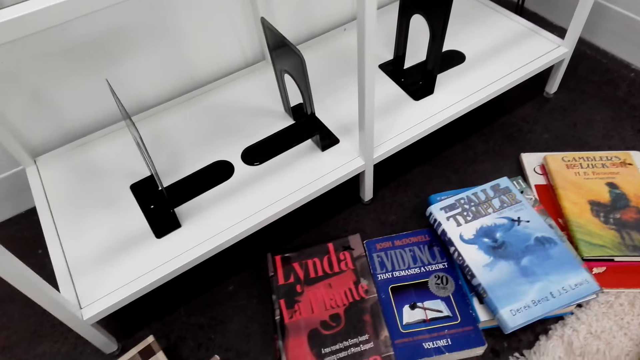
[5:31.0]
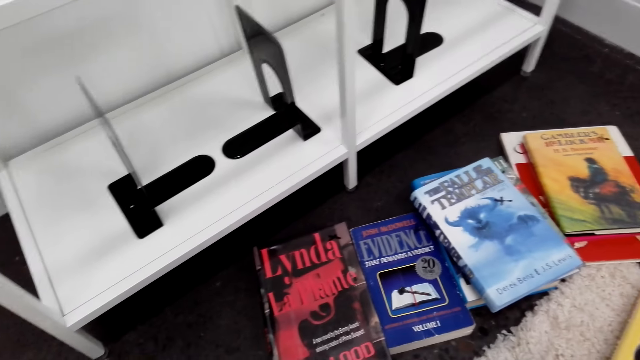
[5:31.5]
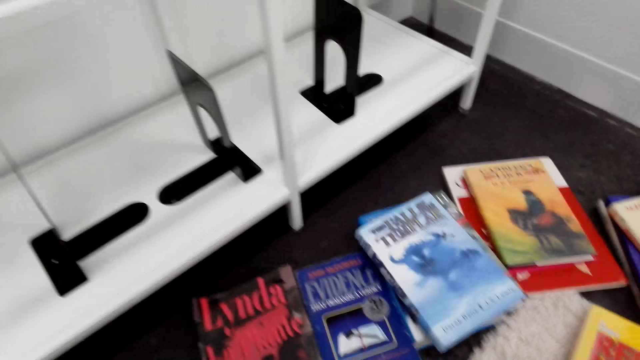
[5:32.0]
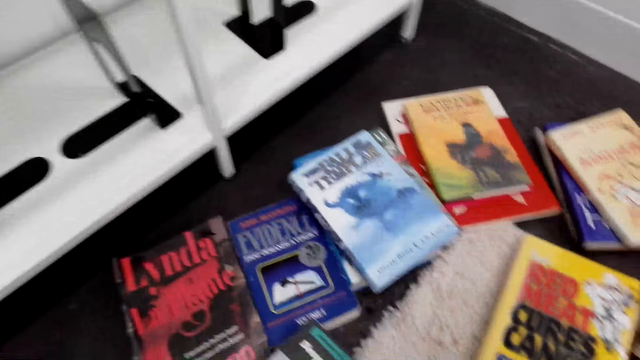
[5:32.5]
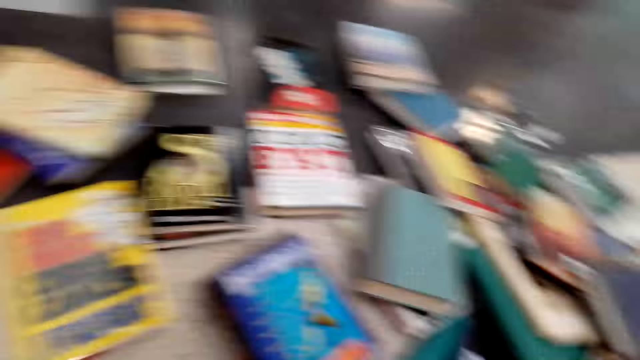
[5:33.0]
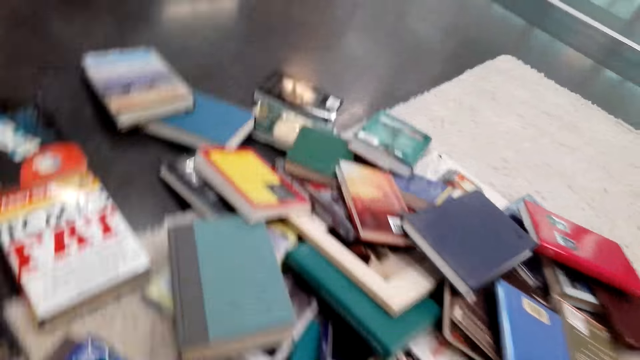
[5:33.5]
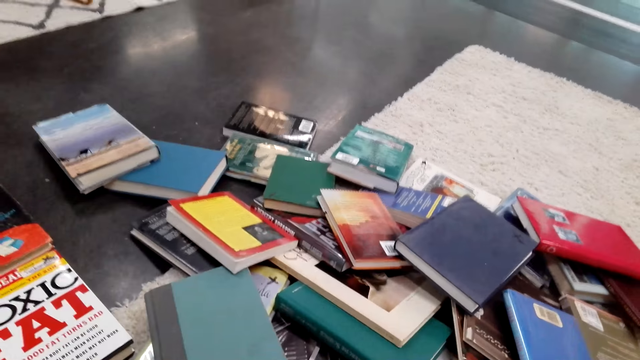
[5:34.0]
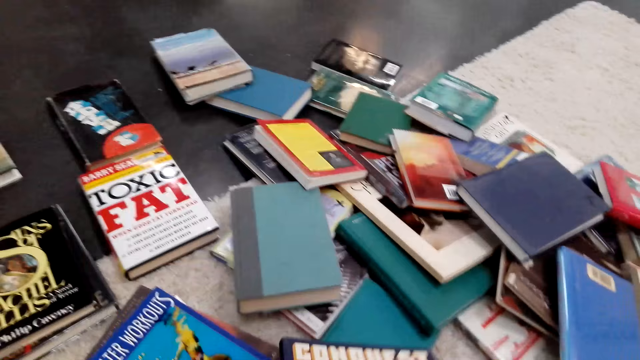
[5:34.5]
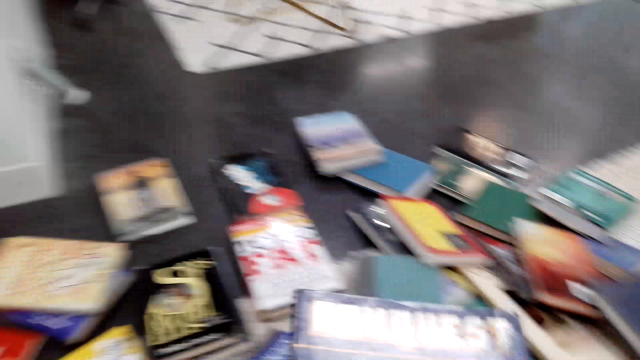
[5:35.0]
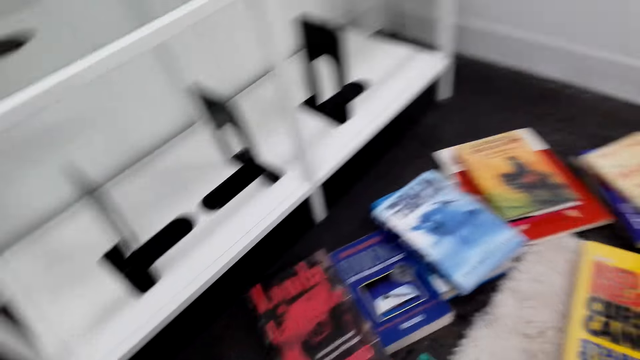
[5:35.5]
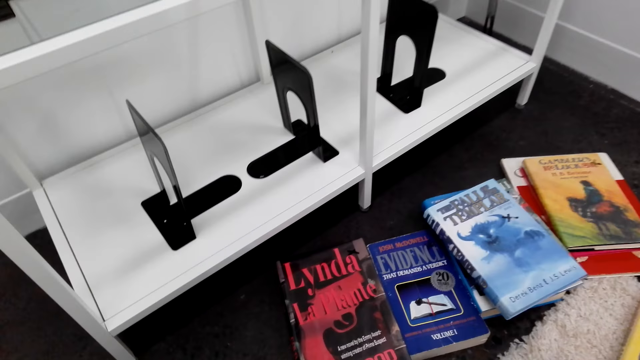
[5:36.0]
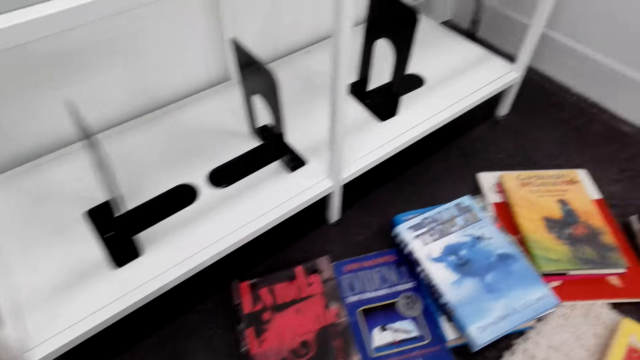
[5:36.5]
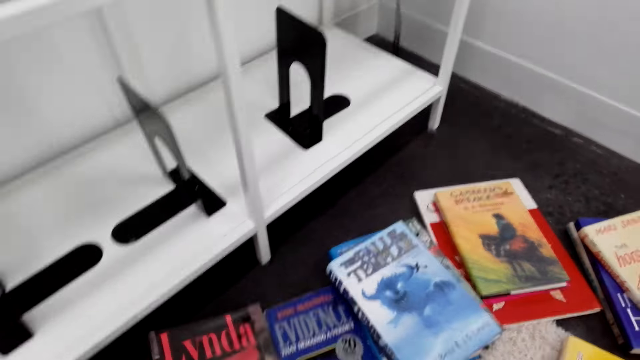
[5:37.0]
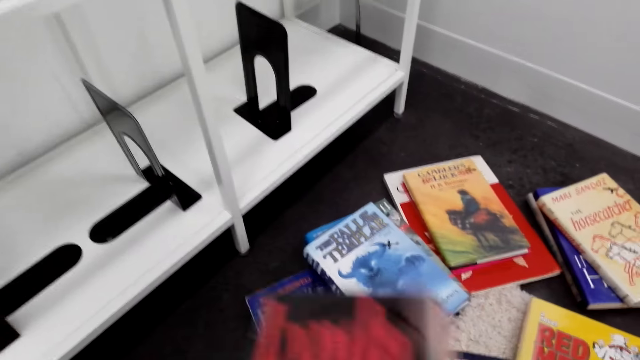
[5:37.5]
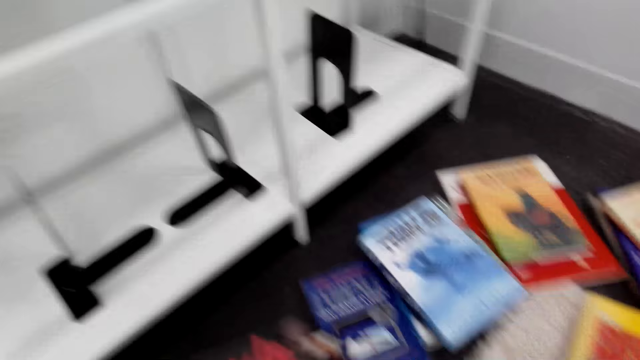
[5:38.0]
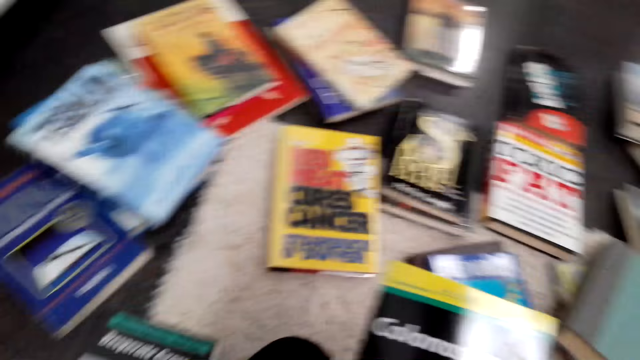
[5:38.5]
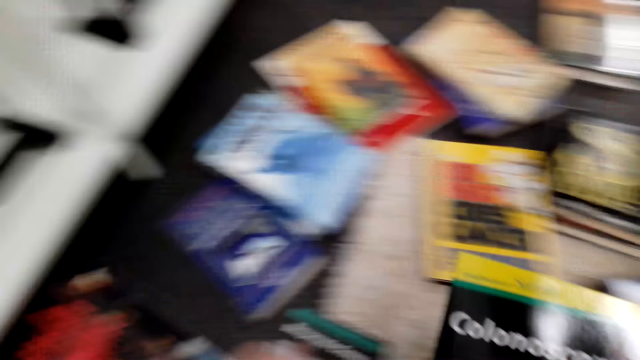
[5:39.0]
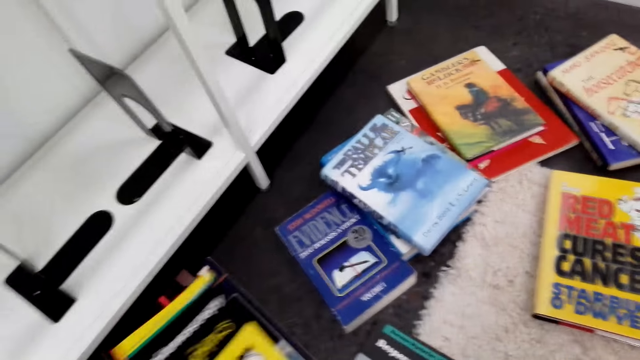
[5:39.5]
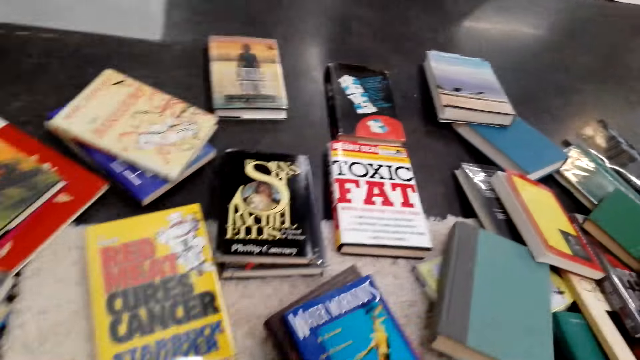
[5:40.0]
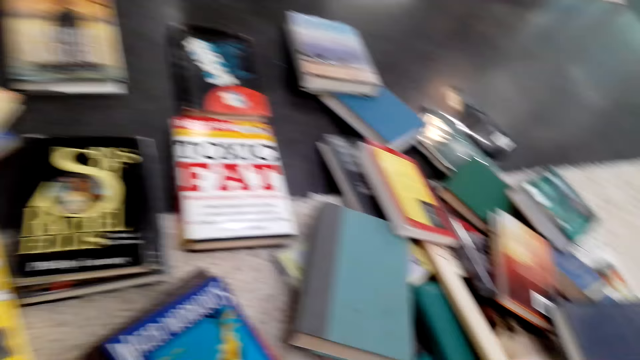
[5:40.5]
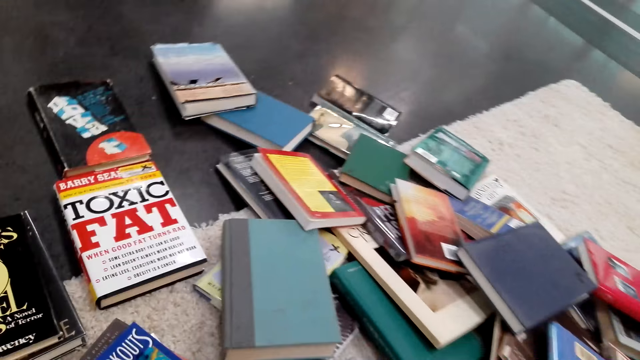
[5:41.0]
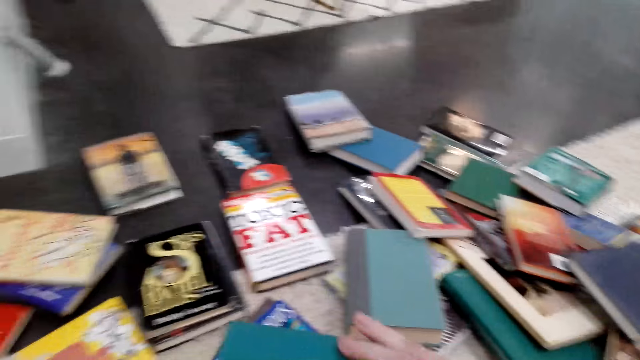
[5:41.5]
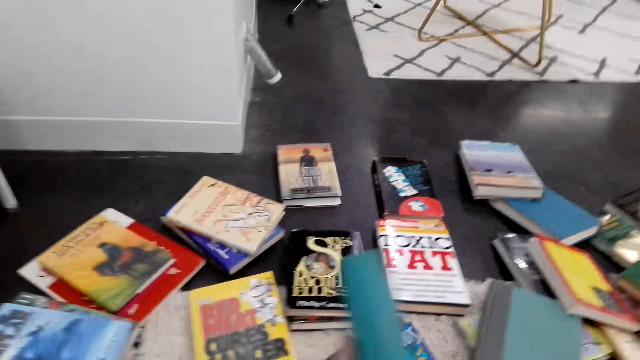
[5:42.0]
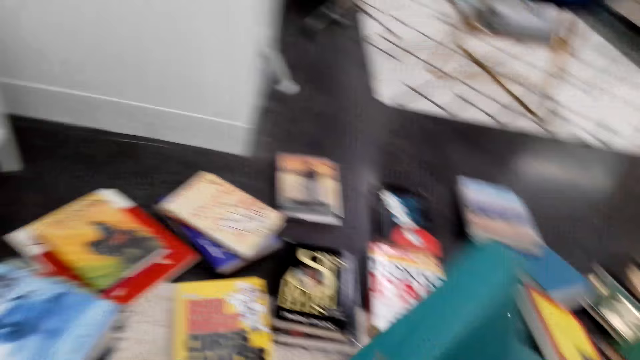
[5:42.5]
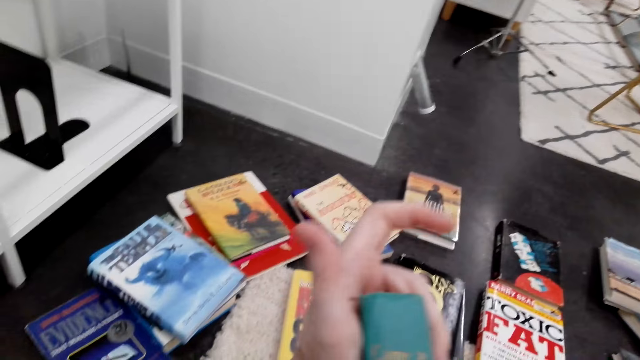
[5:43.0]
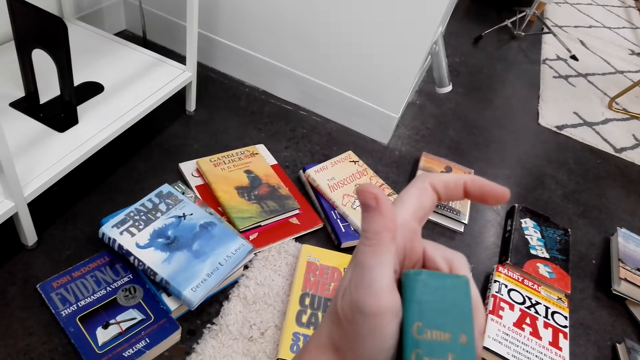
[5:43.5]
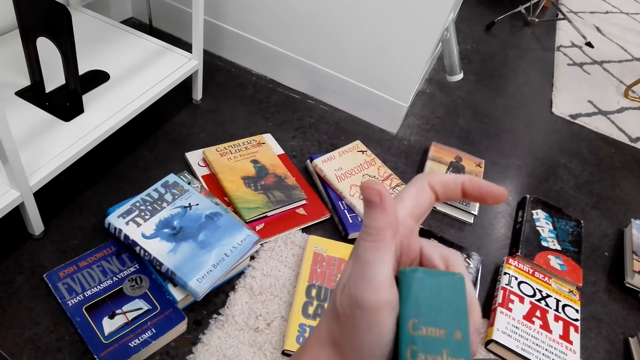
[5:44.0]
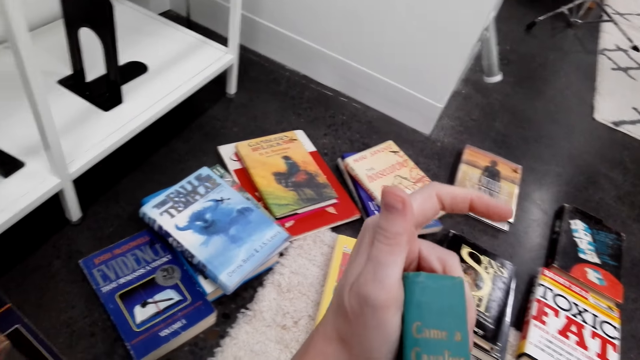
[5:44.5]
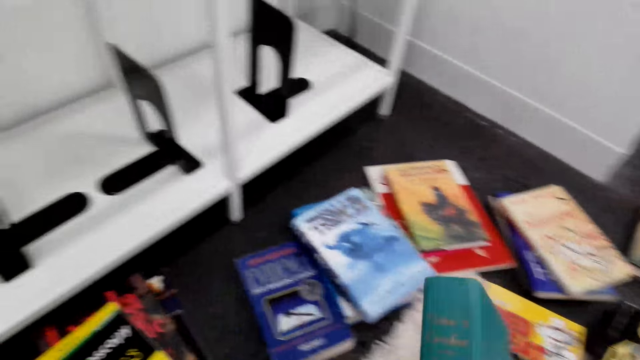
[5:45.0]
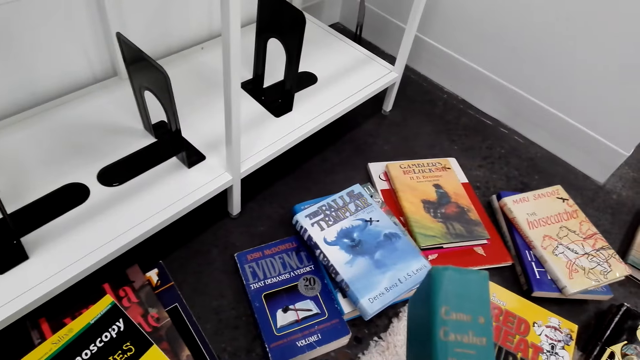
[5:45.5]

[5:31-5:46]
The camera wearer looks around the books. They pick a book. They look at the book. They look around. They hold the book. They pick a book on the floor. They look around. They hold the book again. They look at the book. They put the book on top of another. They look around. They hold the book again. They turn the book. They pick a book. They look at the book.

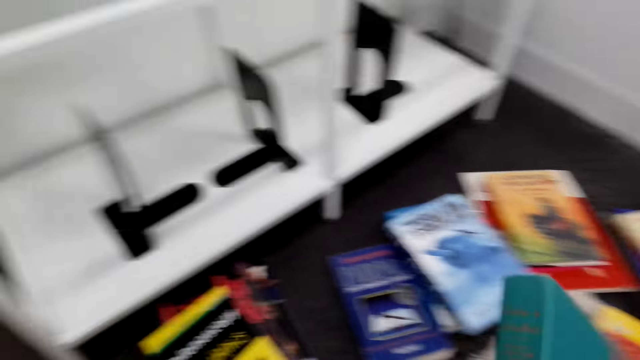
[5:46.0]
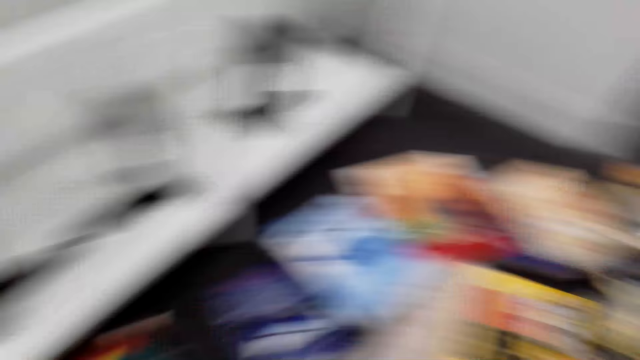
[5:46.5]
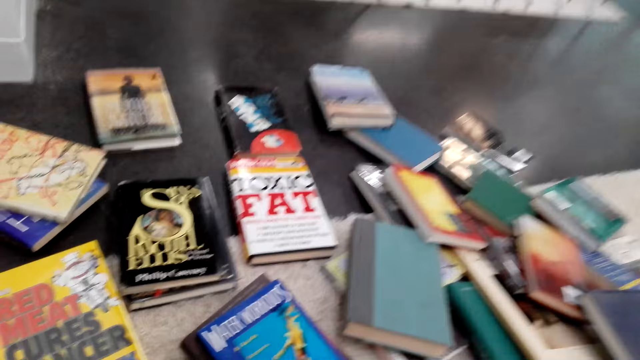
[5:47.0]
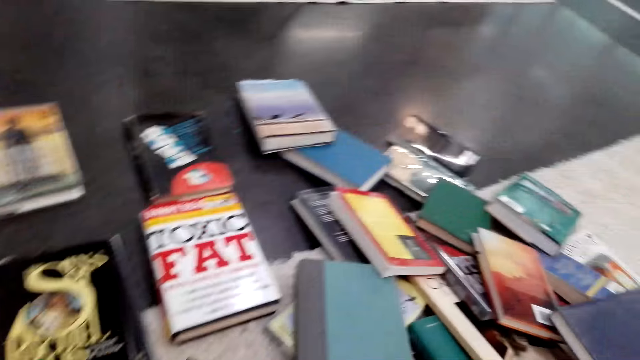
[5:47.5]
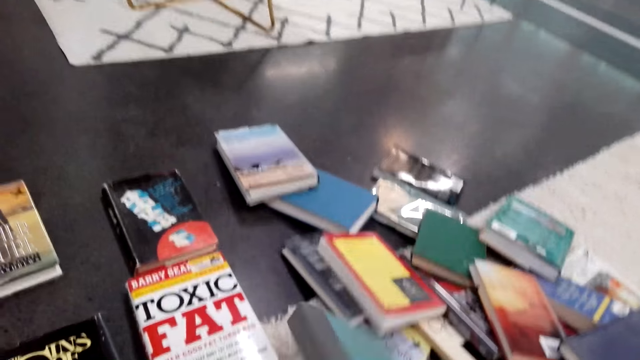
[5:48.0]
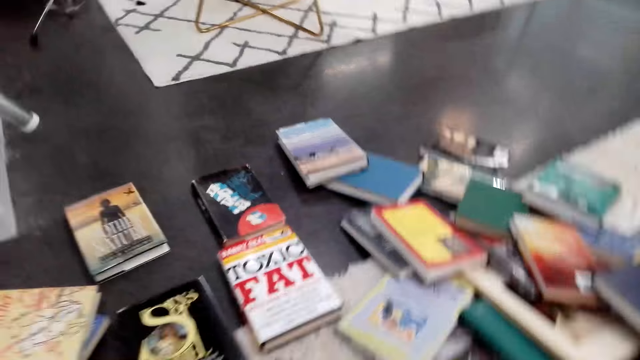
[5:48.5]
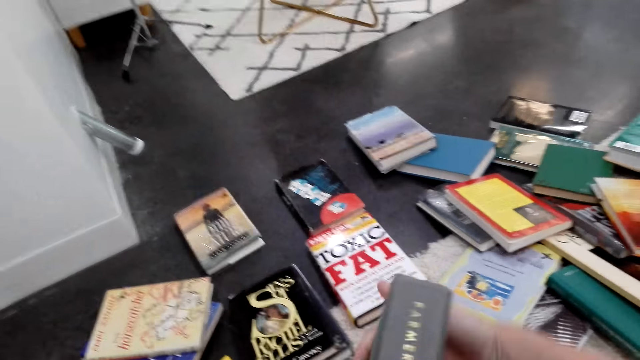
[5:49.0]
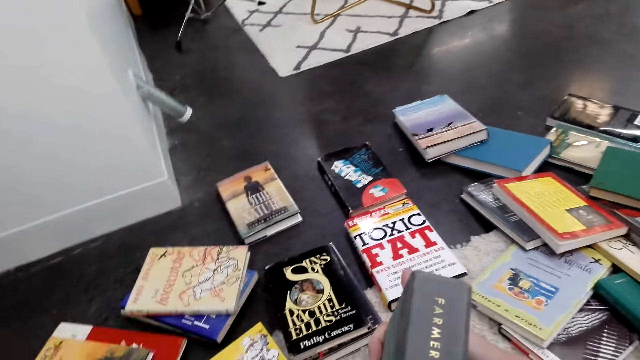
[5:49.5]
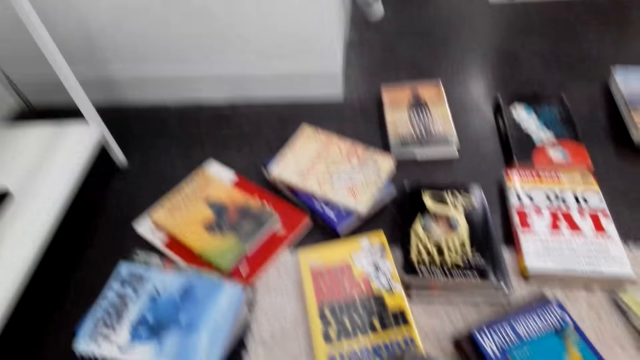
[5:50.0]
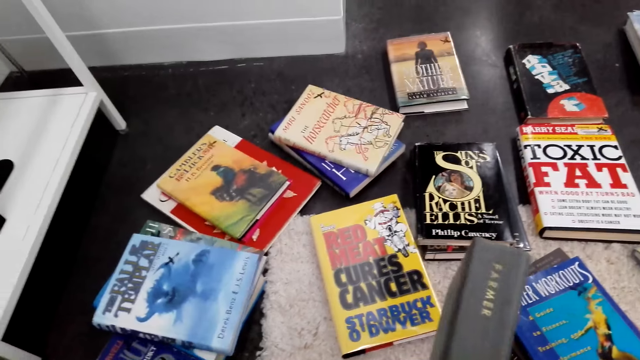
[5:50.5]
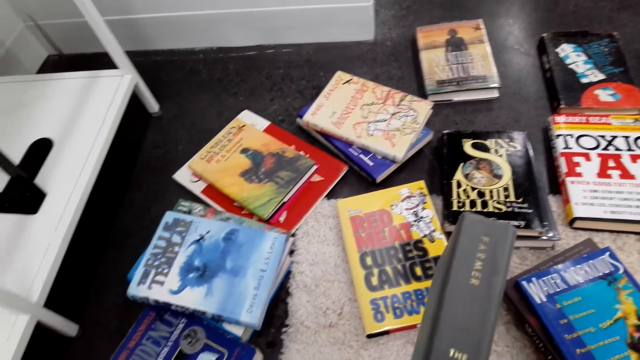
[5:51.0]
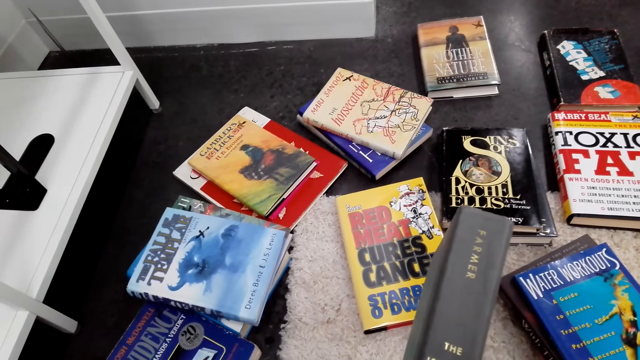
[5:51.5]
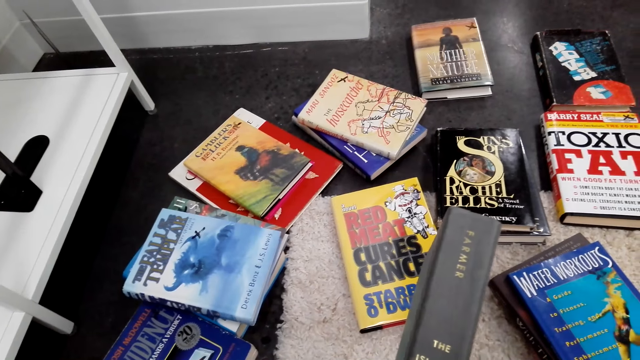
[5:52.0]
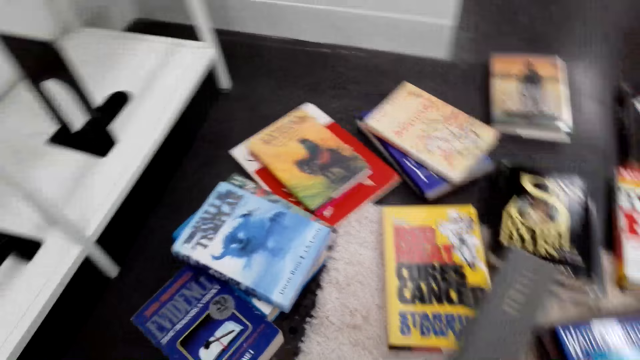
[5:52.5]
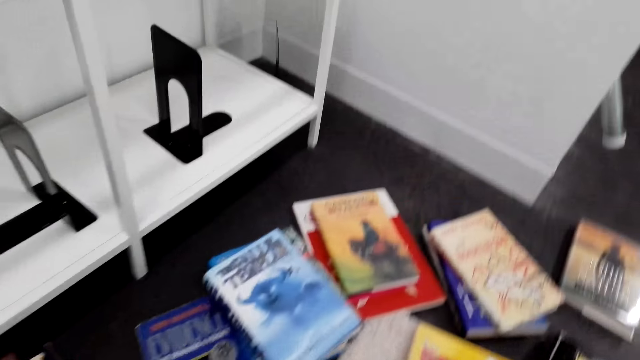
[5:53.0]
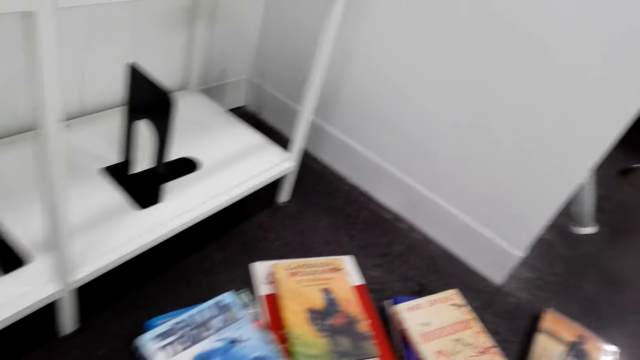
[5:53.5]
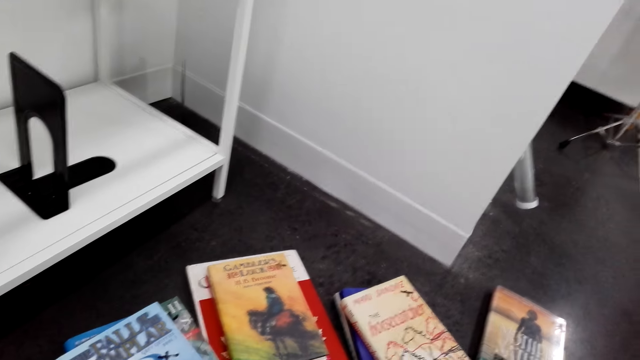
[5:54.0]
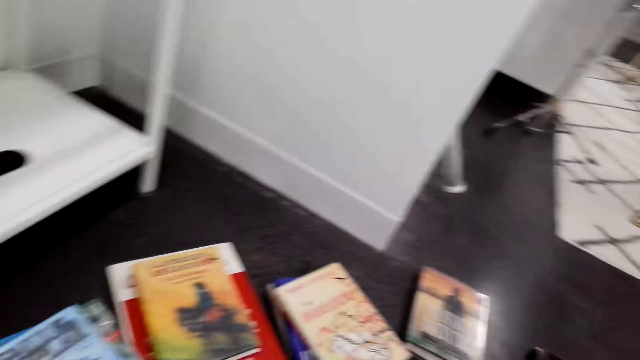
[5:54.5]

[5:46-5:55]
The camera wearer looks around. They put the book on the floor. They pick a book on the floor. They look at the book. They move around.
